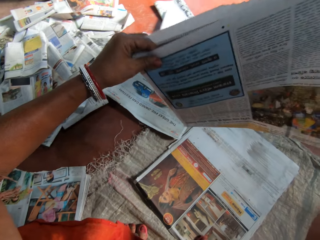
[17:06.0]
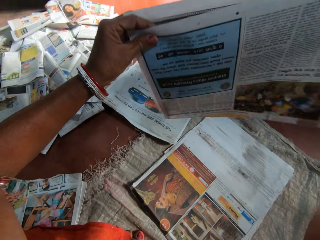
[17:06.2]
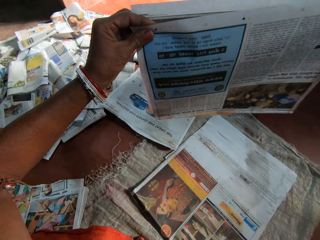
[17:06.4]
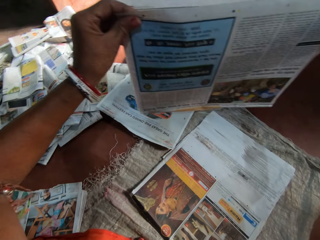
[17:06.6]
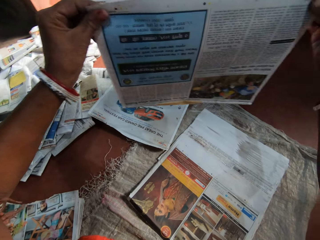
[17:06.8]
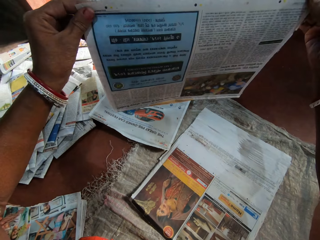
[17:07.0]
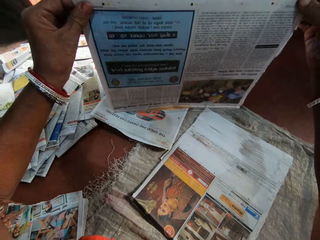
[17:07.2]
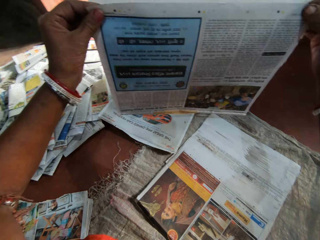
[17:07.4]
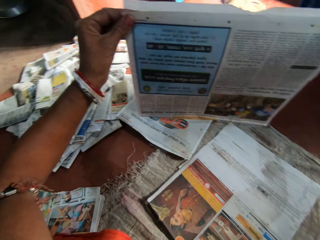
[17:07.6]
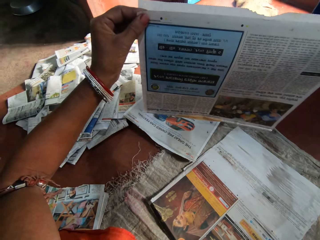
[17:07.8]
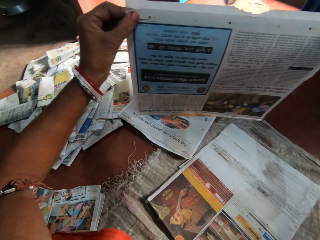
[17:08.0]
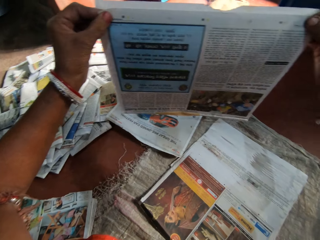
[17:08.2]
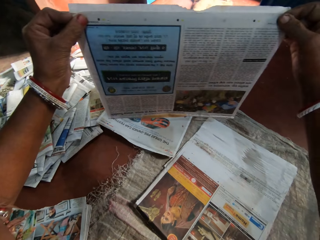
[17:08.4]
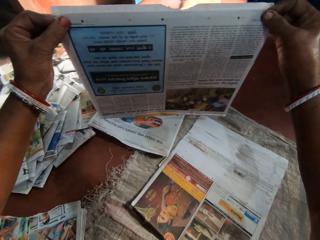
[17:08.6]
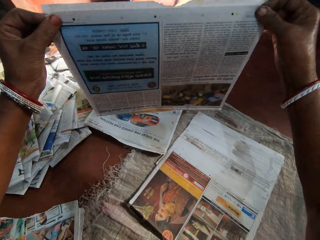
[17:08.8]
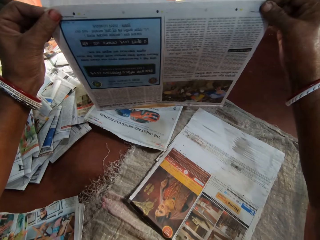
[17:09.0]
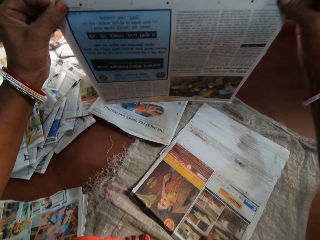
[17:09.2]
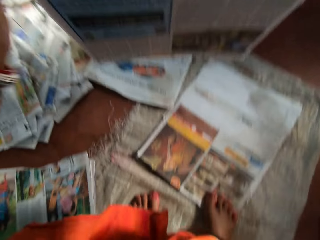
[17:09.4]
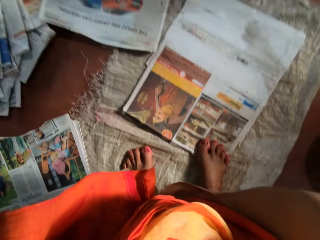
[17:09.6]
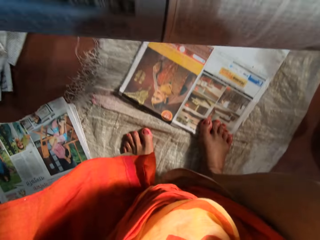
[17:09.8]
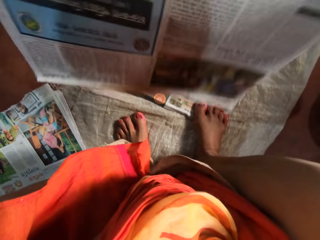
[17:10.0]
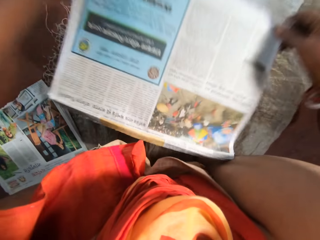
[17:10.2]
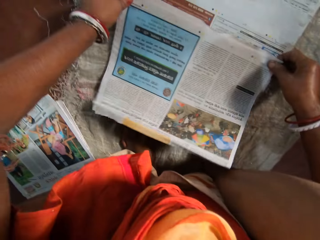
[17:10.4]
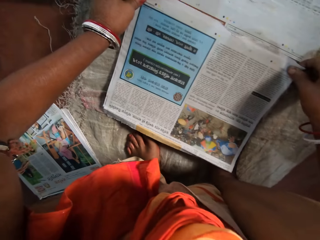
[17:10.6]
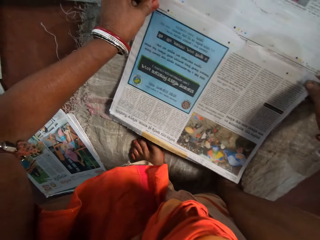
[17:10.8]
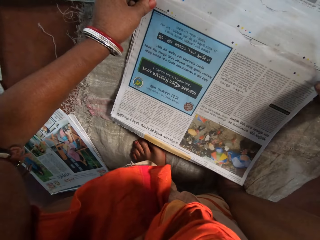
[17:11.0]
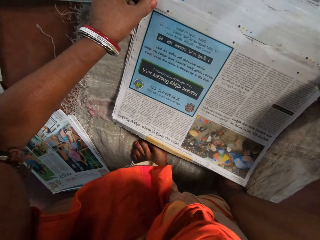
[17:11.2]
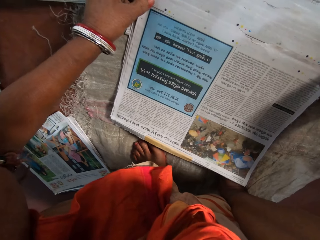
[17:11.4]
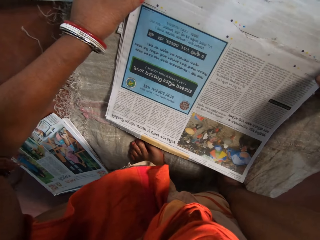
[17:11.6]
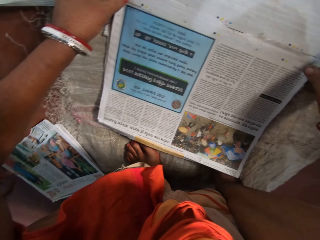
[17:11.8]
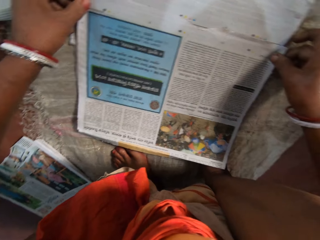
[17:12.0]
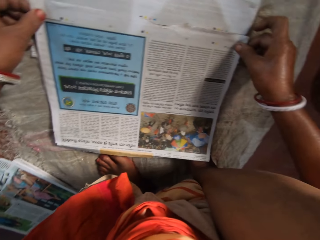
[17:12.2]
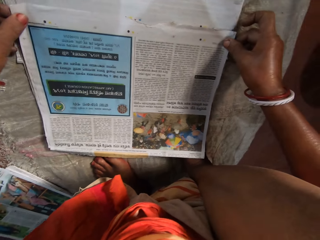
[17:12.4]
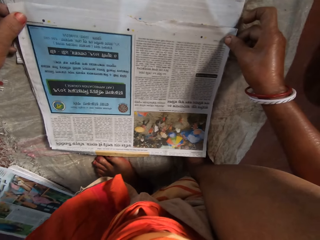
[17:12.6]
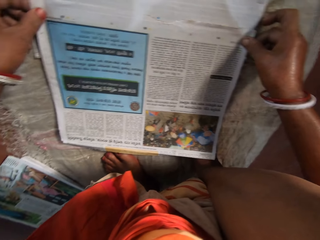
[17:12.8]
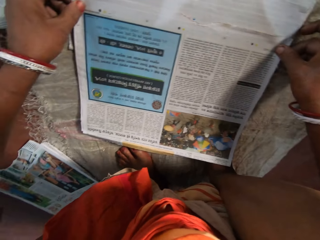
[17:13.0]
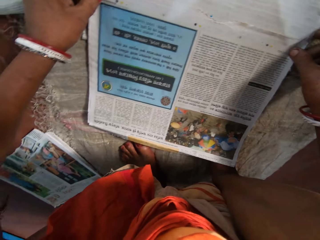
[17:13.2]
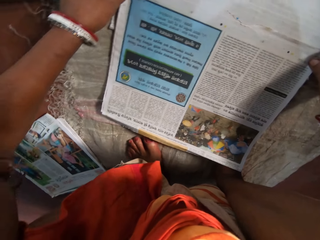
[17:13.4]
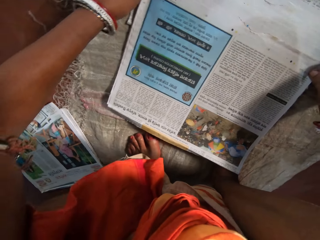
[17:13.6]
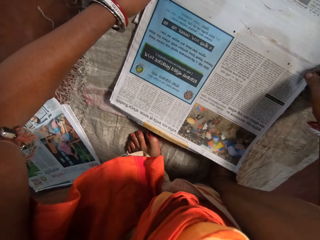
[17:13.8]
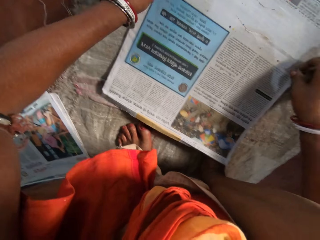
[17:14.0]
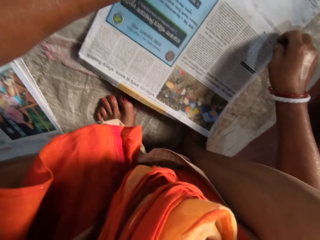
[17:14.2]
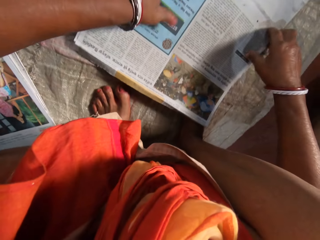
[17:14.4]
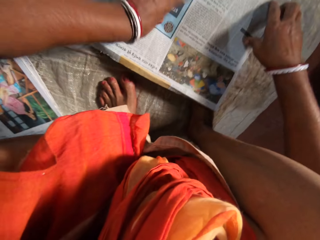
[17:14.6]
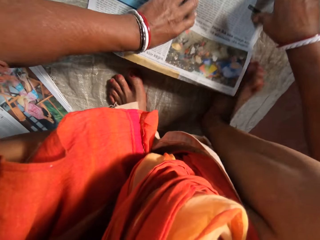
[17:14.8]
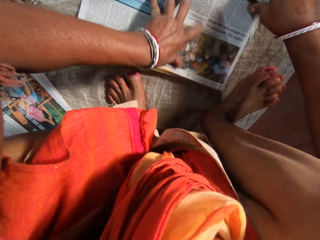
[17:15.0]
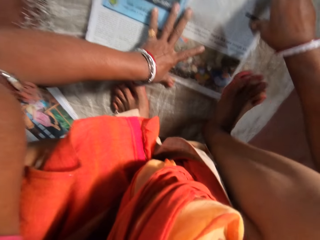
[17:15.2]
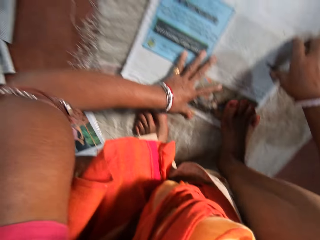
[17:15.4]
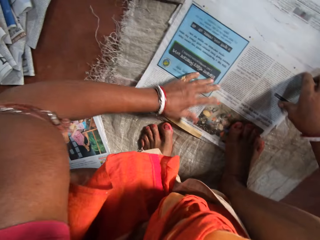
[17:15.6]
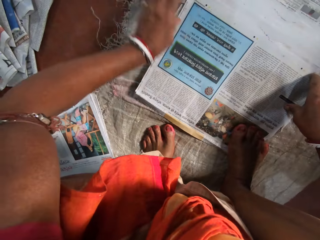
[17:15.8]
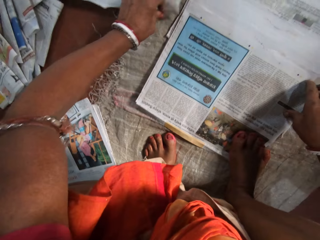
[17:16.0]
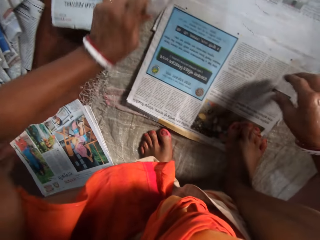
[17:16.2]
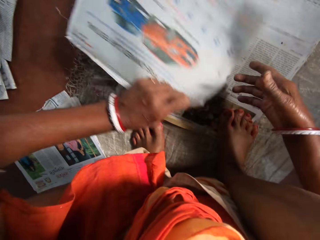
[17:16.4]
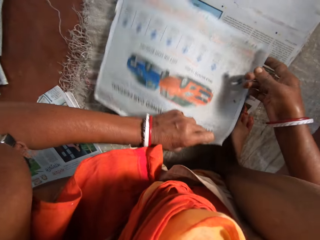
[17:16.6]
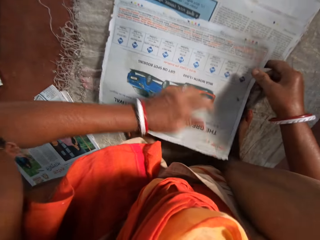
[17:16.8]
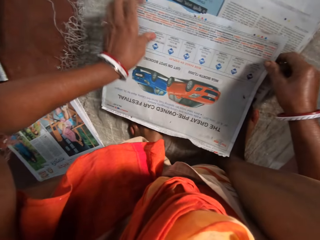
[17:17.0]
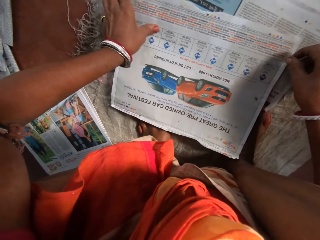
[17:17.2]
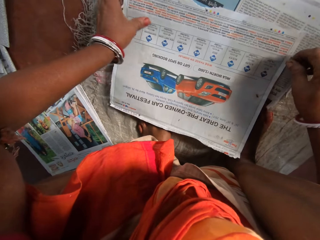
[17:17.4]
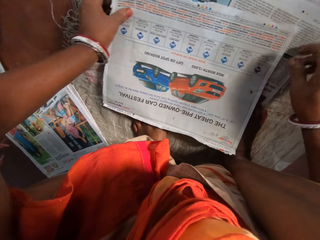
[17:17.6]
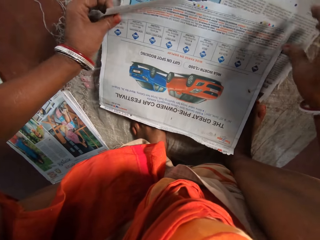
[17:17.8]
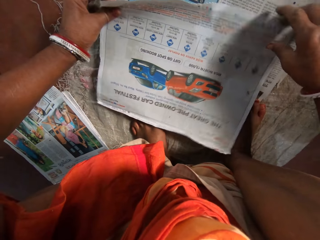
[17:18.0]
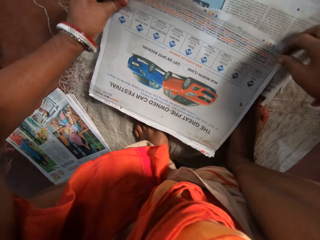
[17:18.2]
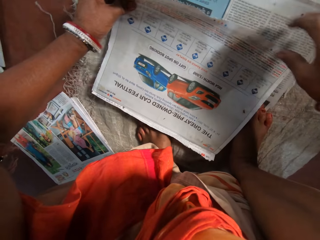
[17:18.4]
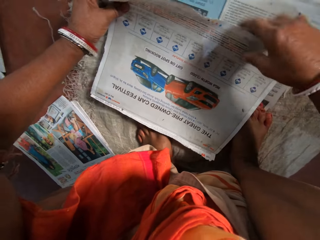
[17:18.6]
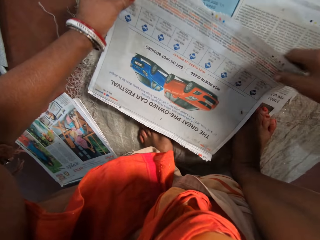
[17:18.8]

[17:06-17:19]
The camera wearer moves her left hand on the newspapers. She aligns the papers with both hands. She places newspapers on the others. She arranges the papers on the floor with both hands. She moves her left hand on the newspapers. She holds down the papers on the floor with her right leg. She picks up a paper on the floor with her left hand. She places newspapers on the others.

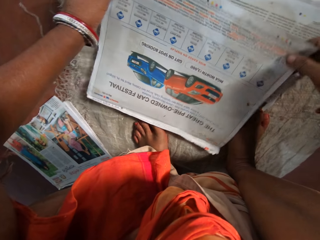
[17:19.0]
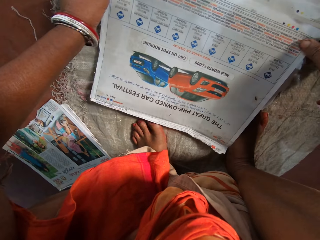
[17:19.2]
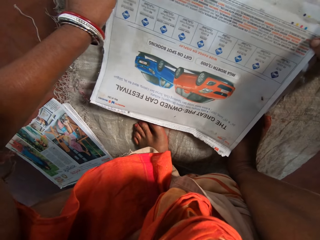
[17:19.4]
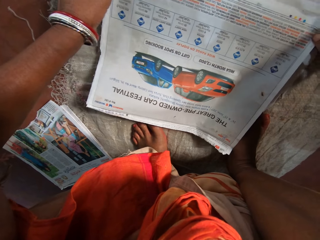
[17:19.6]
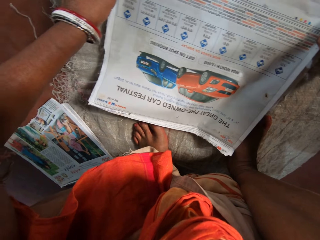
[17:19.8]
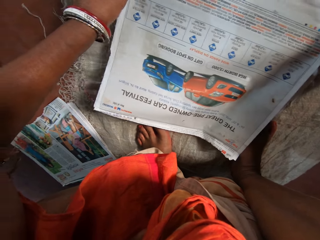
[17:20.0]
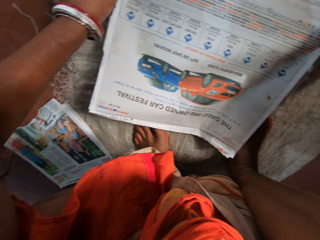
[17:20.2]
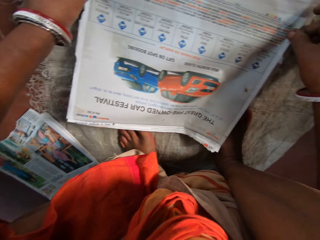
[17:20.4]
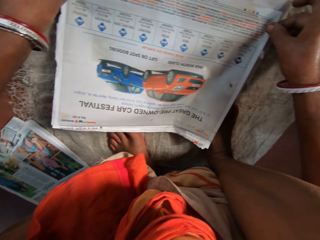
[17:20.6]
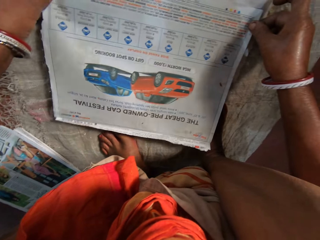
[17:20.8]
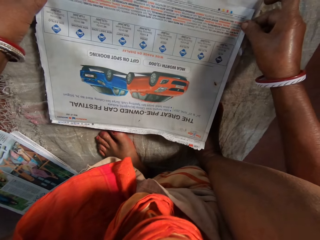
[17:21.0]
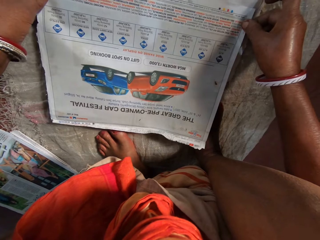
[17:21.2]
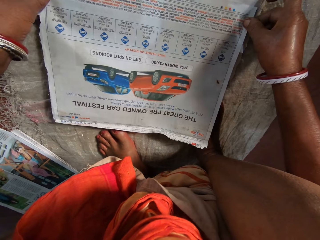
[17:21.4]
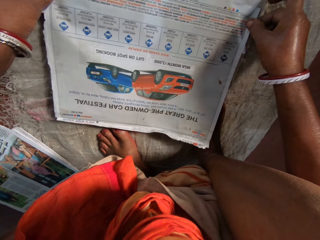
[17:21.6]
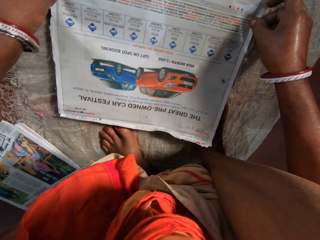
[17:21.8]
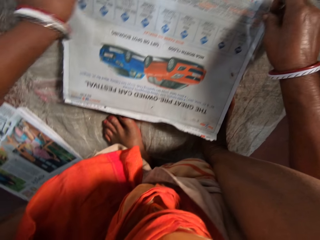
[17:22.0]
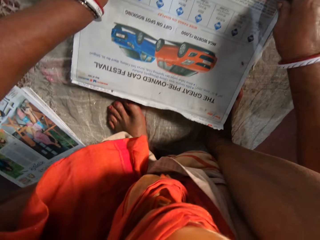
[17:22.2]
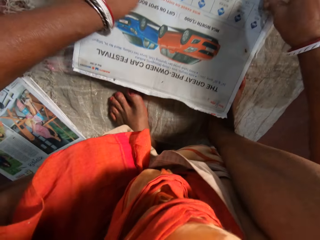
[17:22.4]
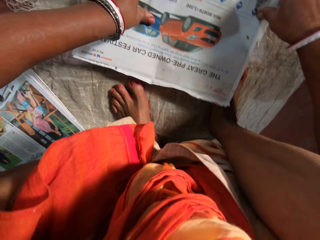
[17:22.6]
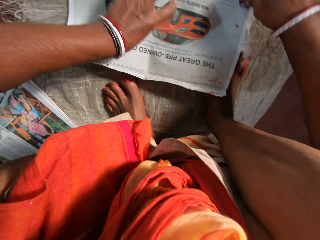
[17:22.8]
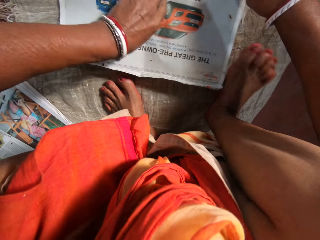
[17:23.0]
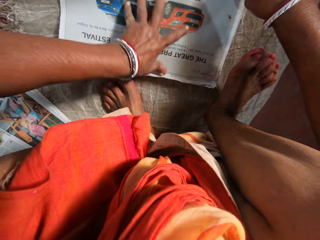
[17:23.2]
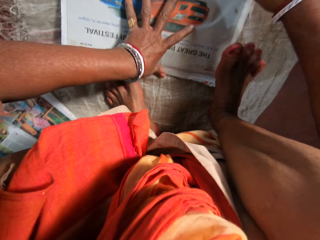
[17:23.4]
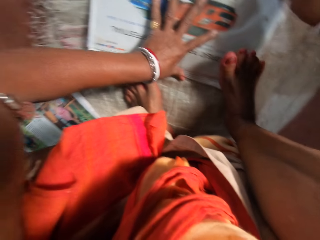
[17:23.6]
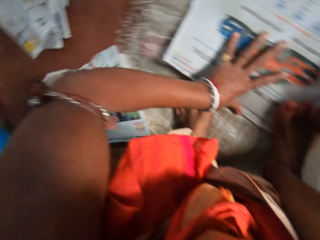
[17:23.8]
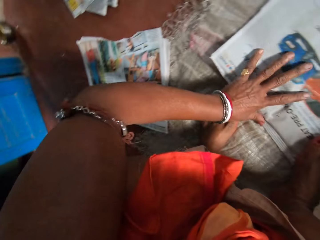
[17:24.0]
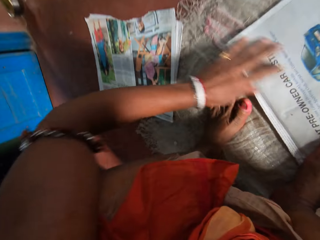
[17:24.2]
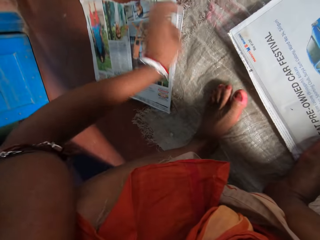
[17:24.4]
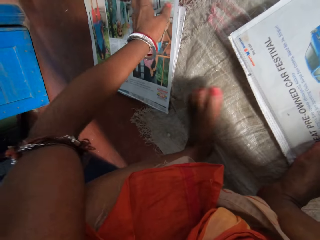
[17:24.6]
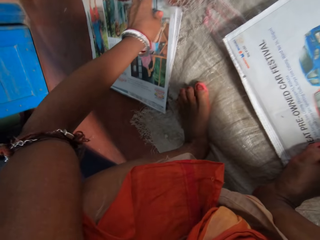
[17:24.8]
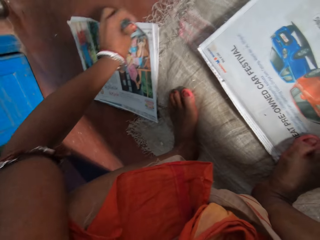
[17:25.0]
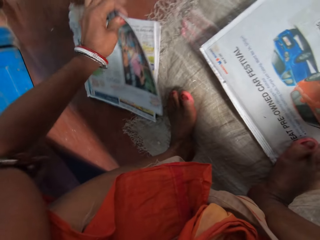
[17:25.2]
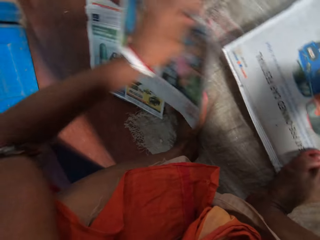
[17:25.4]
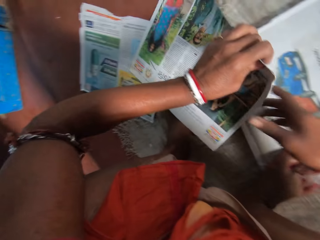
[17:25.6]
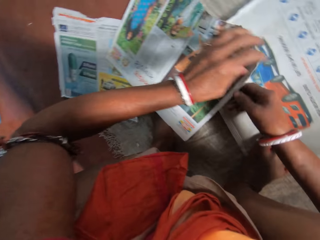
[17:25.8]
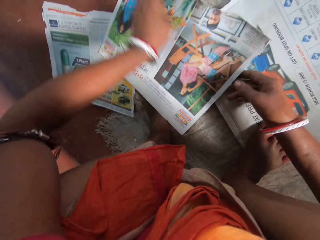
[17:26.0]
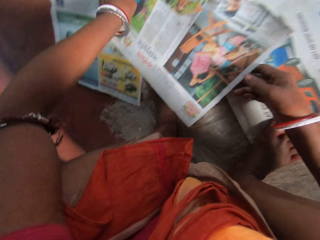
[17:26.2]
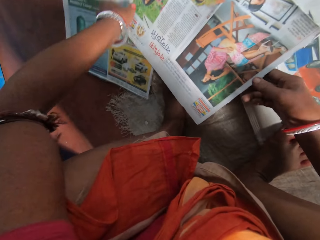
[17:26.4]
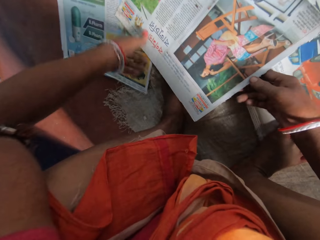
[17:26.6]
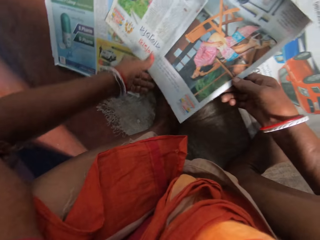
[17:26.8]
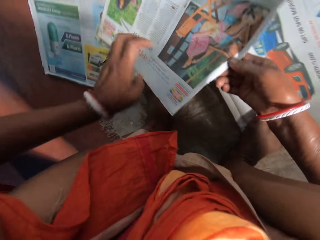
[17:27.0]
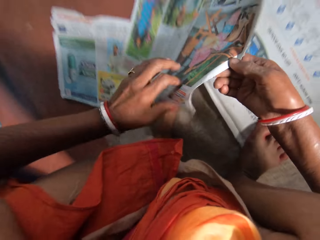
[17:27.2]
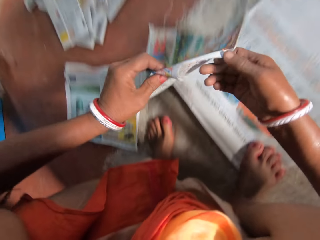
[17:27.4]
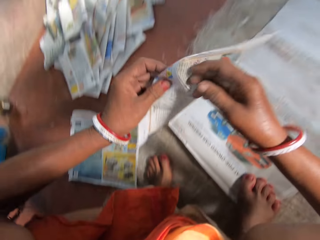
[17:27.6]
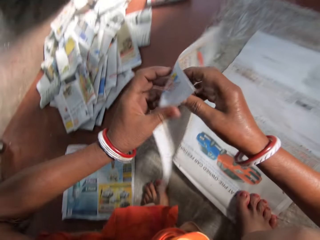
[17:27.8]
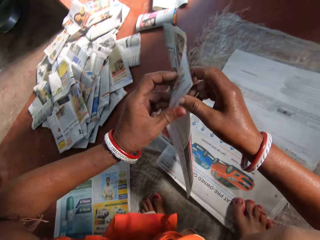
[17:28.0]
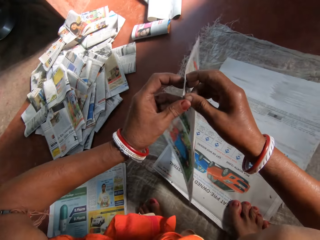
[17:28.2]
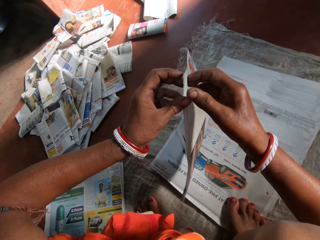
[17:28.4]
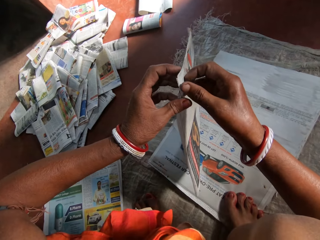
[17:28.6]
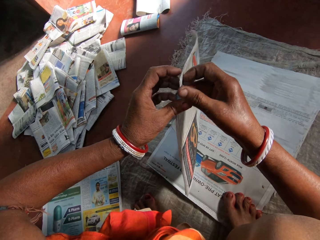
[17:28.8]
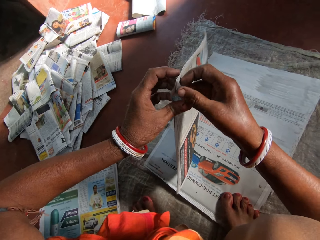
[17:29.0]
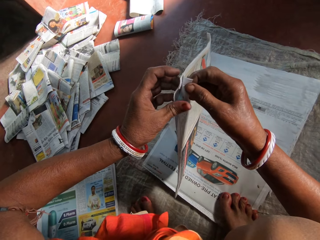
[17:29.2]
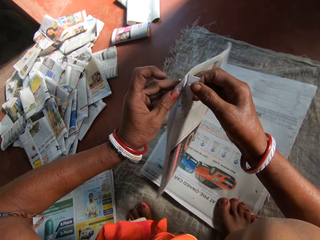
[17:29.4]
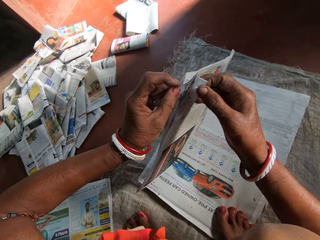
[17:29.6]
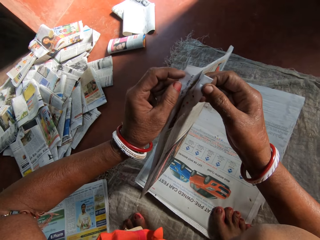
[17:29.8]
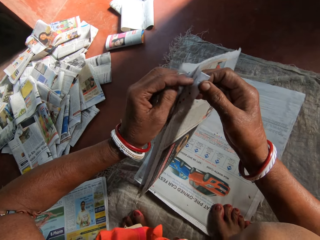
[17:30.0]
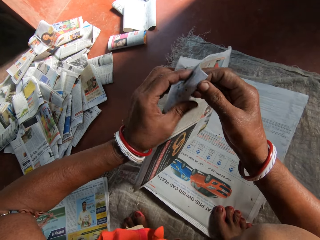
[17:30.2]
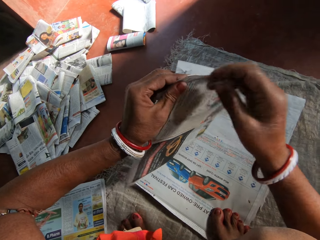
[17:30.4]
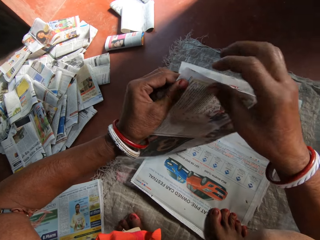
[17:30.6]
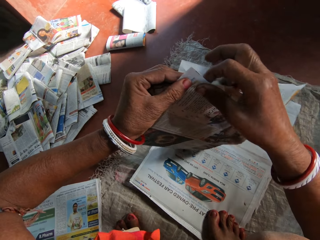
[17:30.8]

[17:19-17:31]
The camera wearer arranges the papers on the floor with both hands. She moves her left hand on the newspapers. She holds down the papers on the floor with her right leg. She picks up papers on the floor with her left hand. She drops newspapers on the others. She picks up newspapers from the others. She sorts the papers with both hands.
